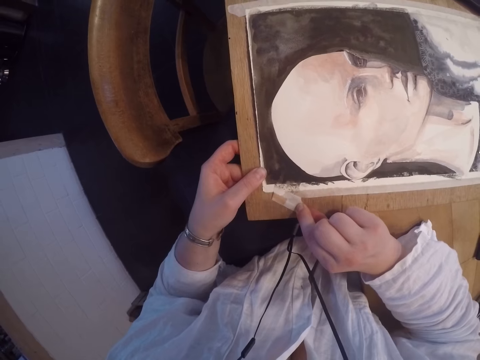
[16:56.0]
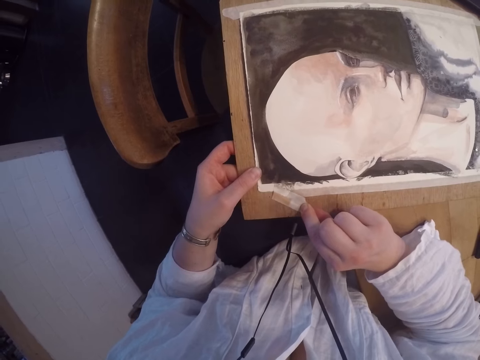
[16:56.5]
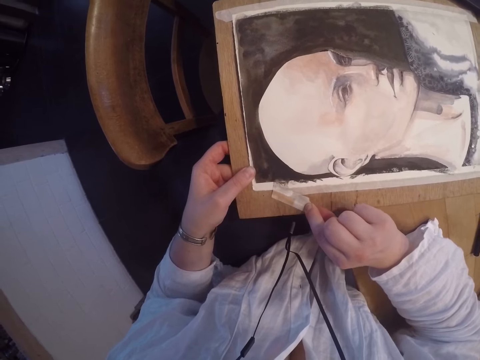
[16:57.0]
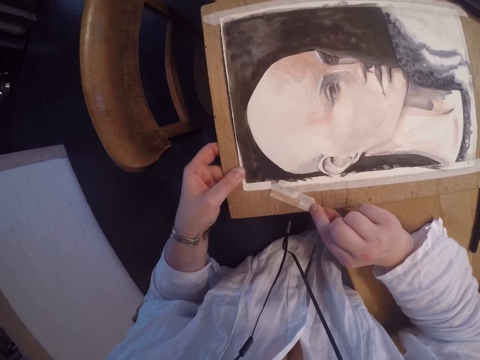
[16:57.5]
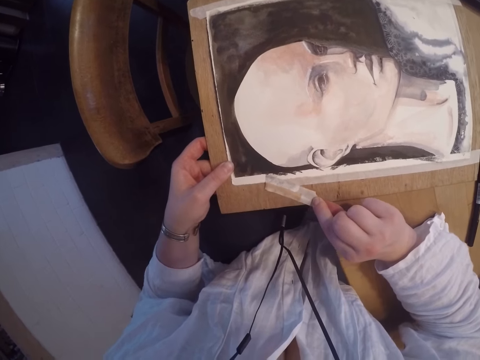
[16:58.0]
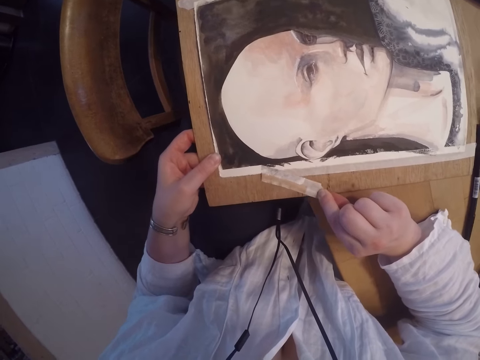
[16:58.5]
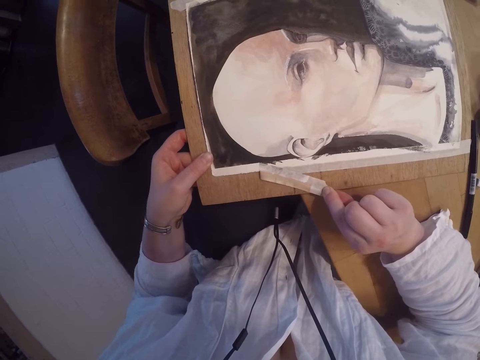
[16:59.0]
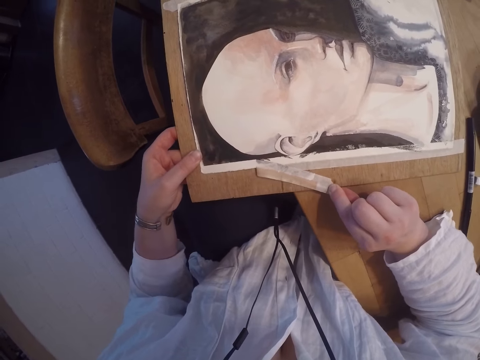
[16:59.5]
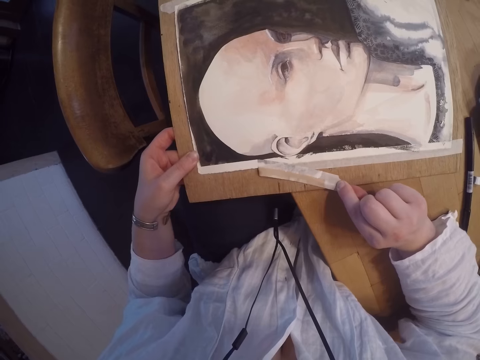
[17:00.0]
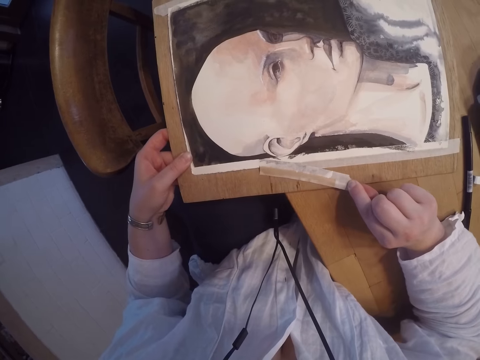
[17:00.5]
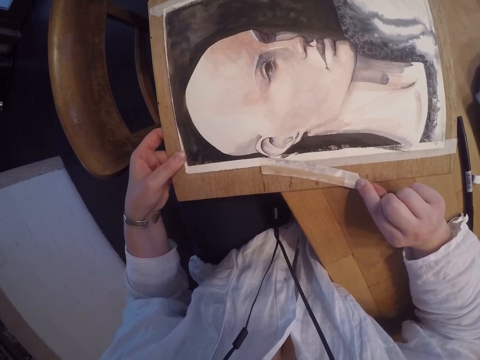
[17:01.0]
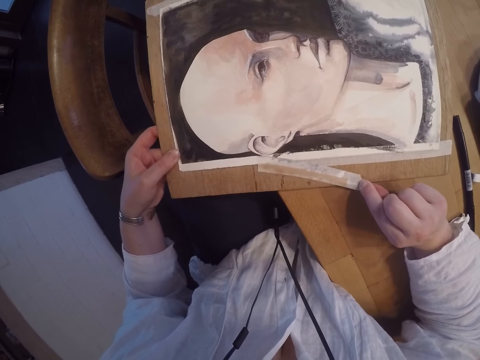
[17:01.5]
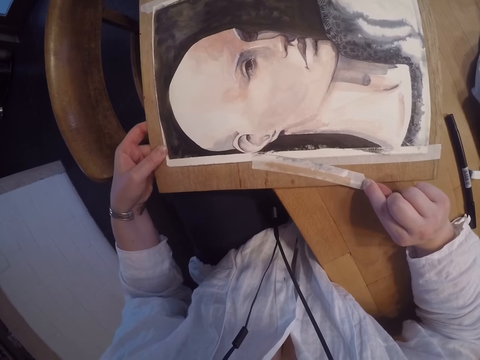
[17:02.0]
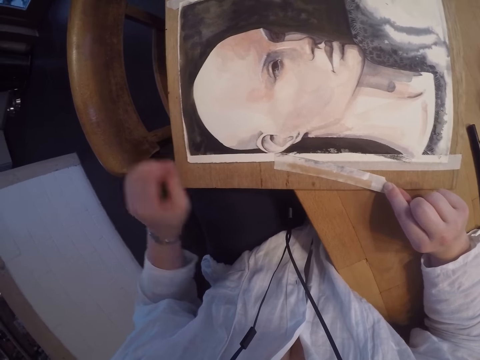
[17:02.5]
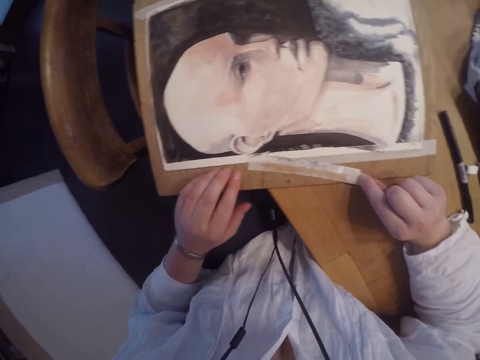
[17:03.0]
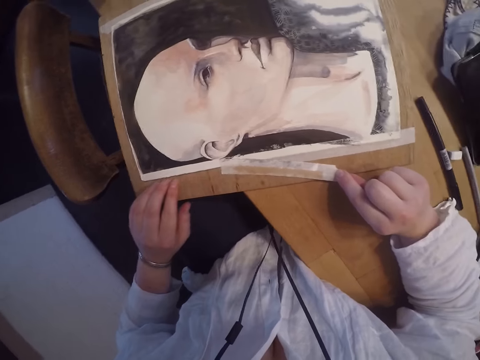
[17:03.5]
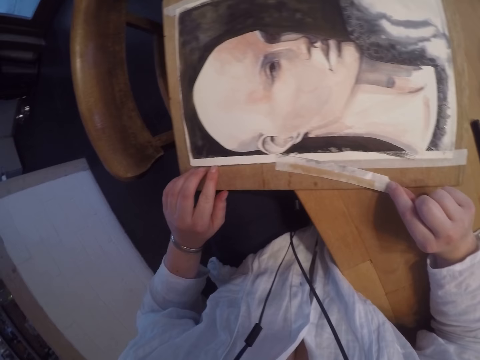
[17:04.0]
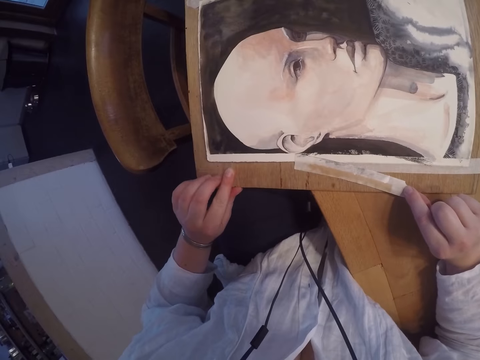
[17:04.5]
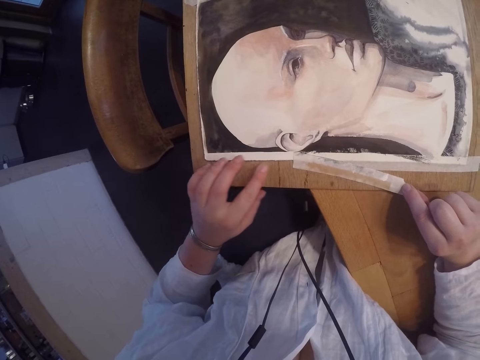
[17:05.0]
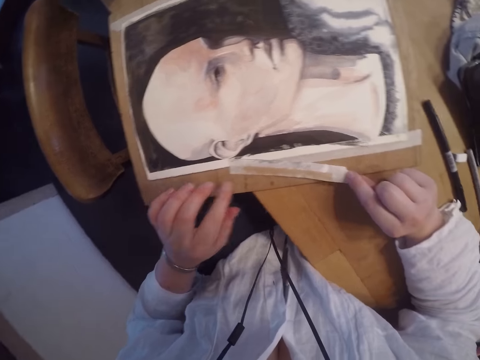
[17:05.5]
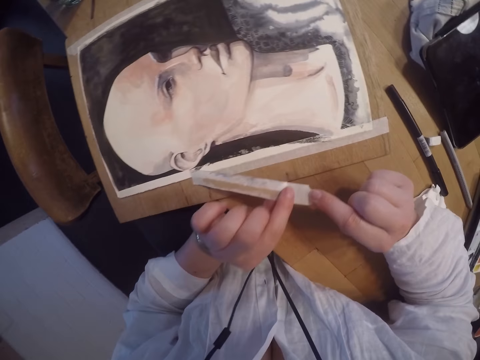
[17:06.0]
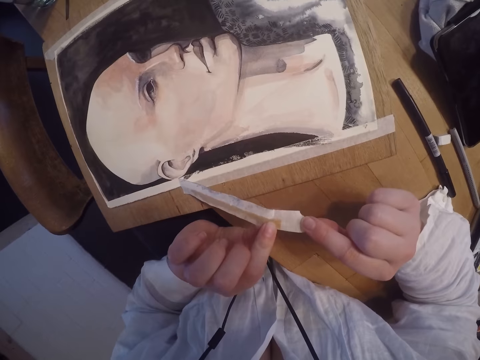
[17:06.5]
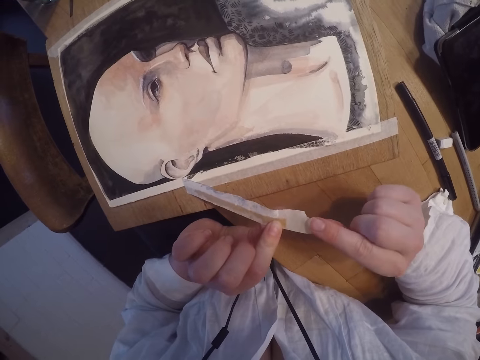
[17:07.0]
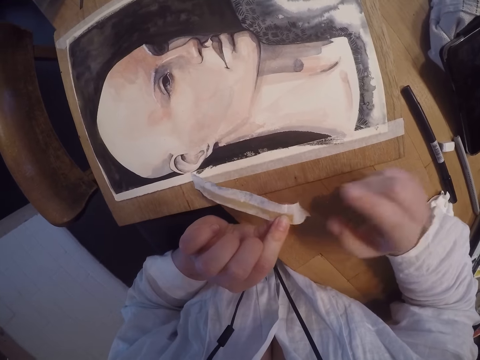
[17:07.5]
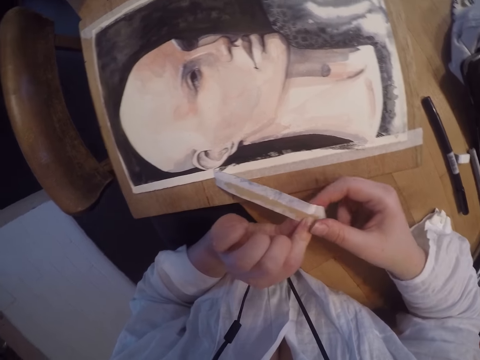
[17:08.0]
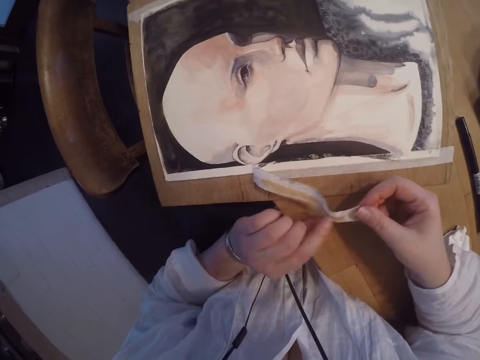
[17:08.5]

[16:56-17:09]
The camera wearer touches the edge of the portrait. They glance at the masking tape.

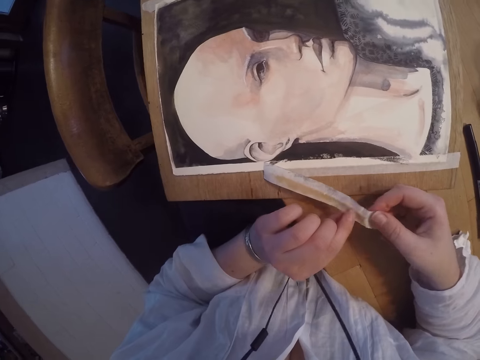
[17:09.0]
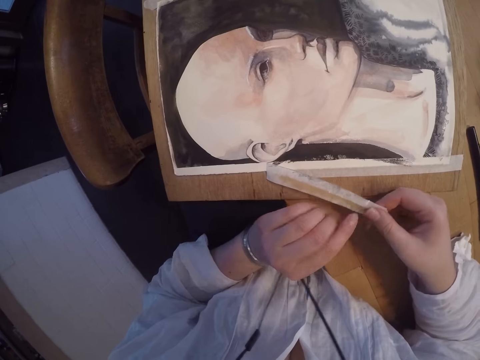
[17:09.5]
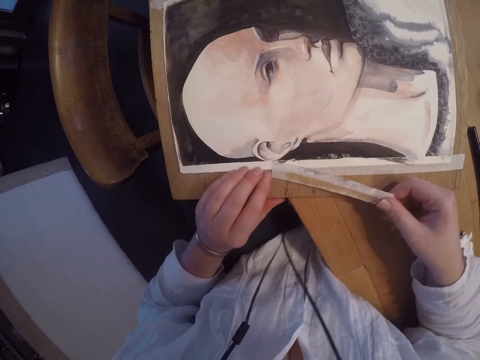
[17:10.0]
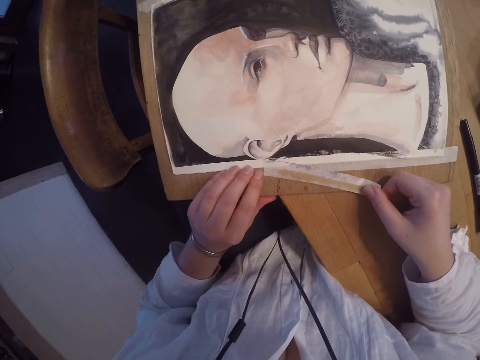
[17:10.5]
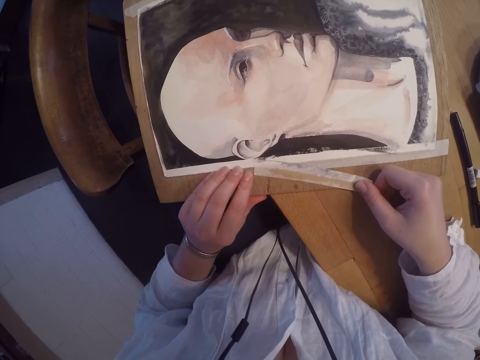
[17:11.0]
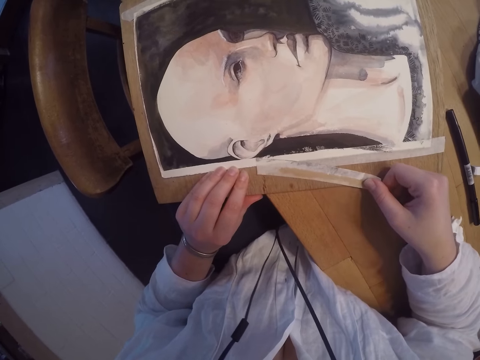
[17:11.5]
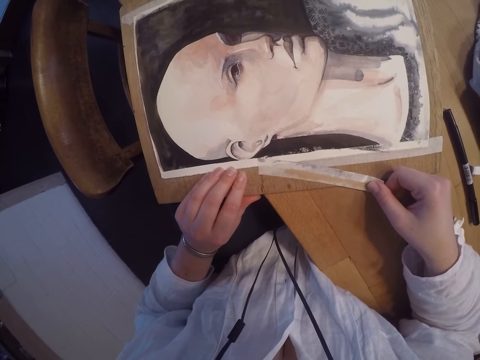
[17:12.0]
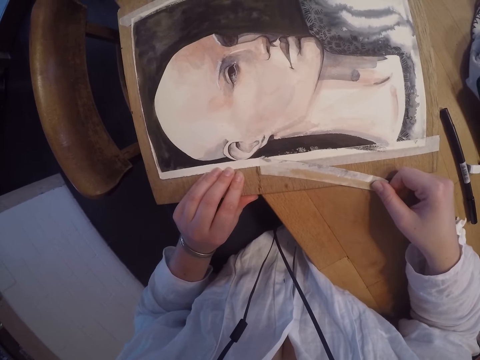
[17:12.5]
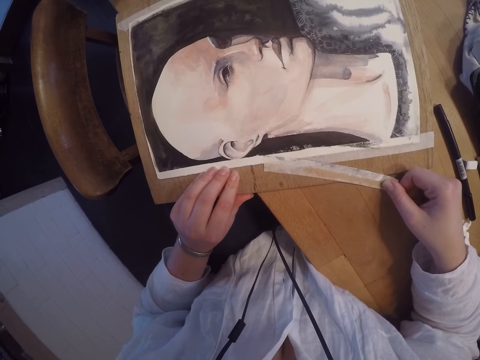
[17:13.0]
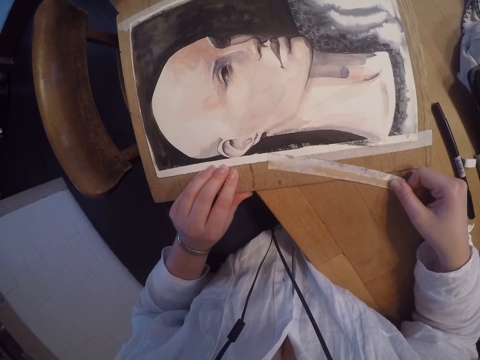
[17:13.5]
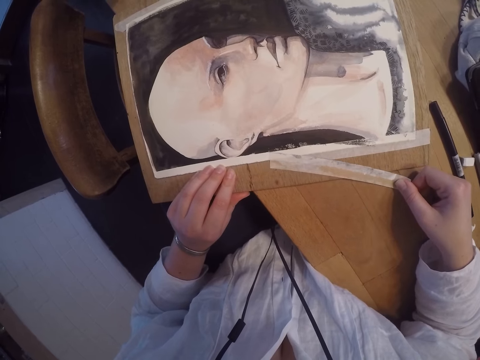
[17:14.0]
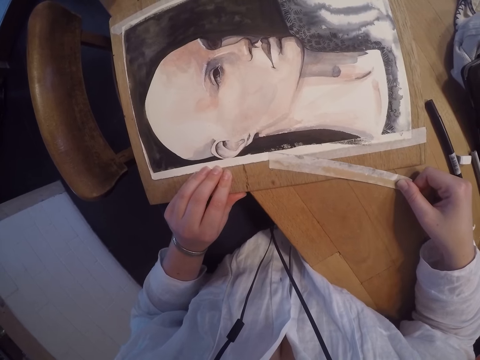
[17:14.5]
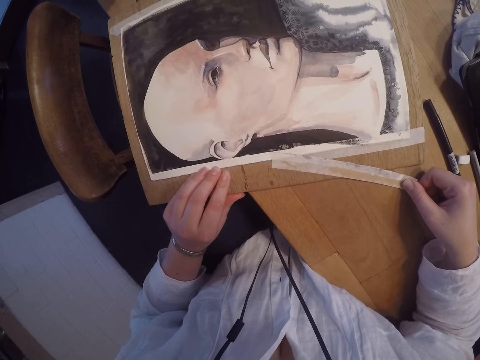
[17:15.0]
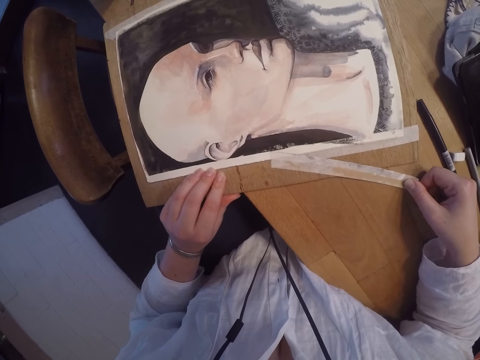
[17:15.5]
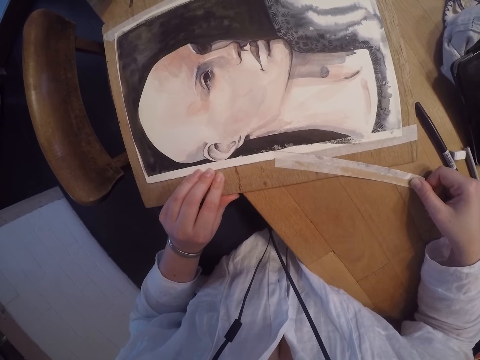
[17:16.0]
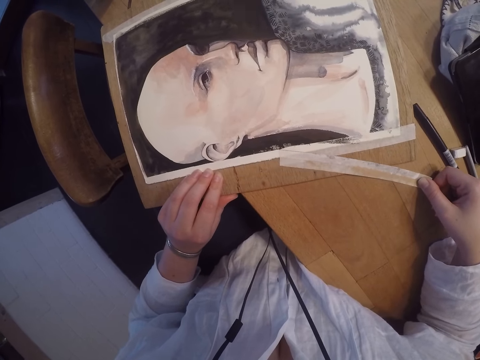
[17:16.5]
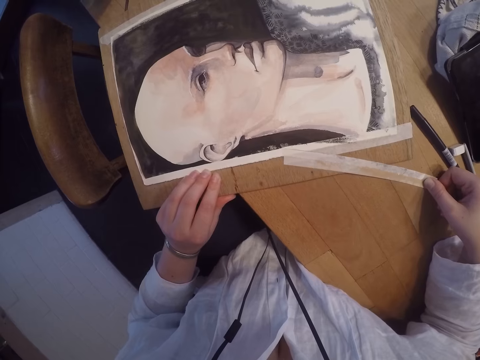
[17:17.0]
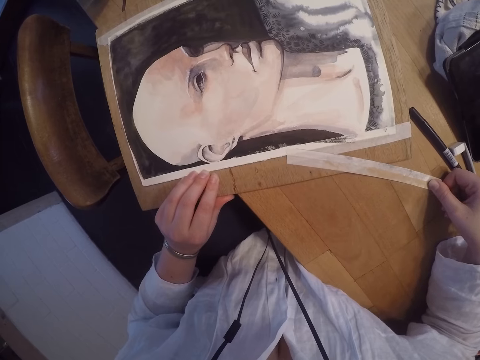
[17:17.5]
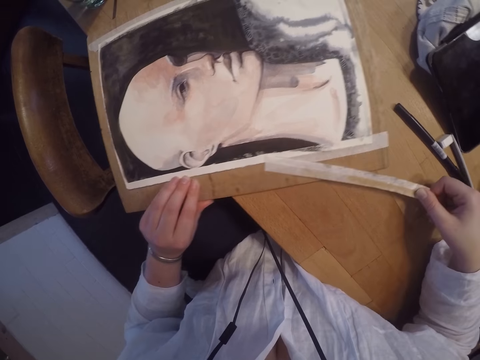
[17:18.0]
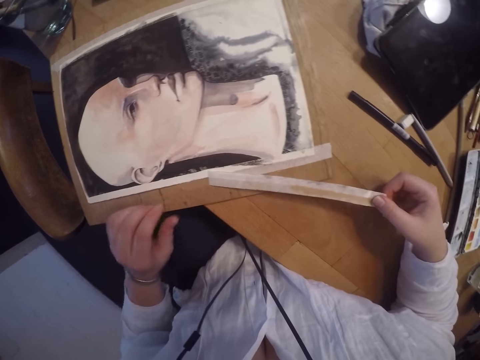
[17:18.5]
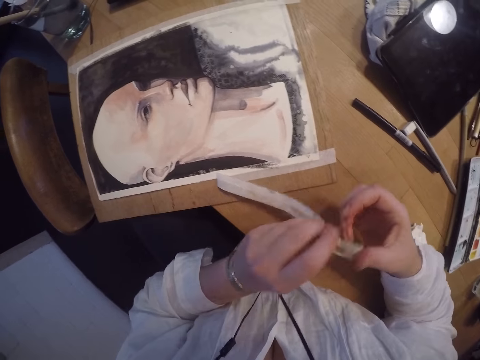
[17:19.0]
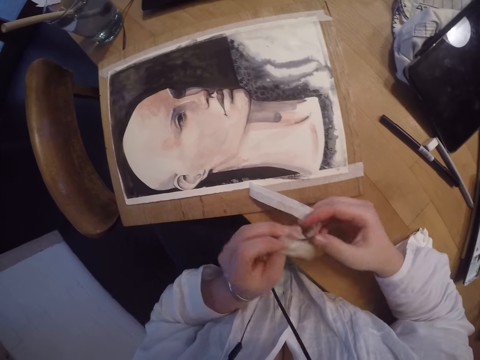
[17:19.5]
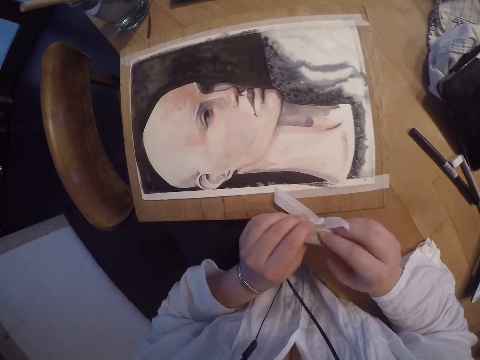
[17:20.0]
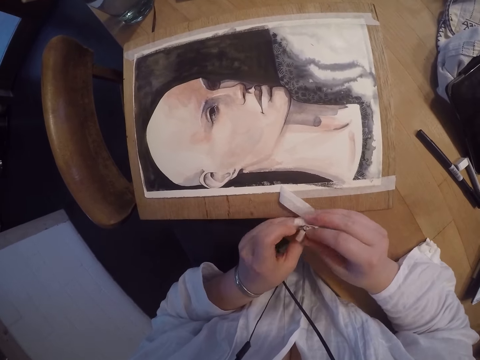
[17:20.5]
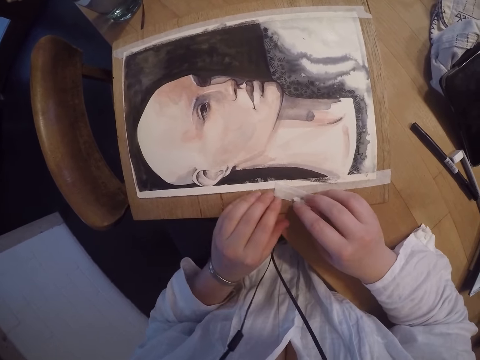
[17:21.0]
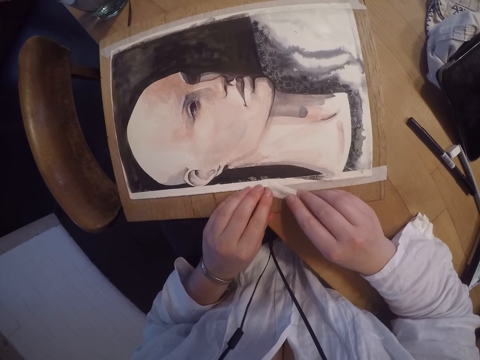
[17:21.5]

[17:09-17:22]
The camera wearer takes off the masking tape on the portrait. They fold the masking tape.
